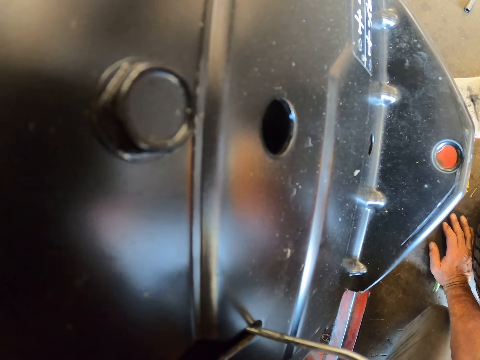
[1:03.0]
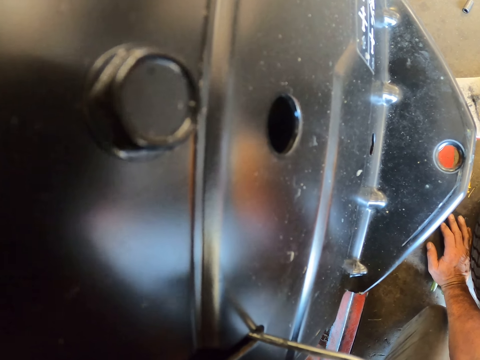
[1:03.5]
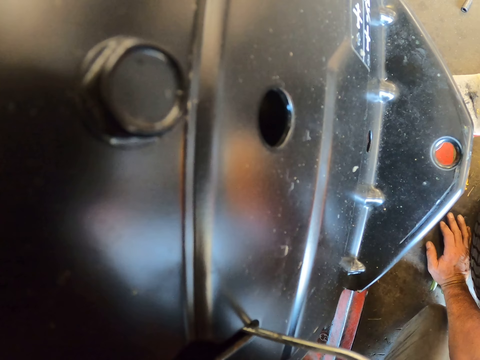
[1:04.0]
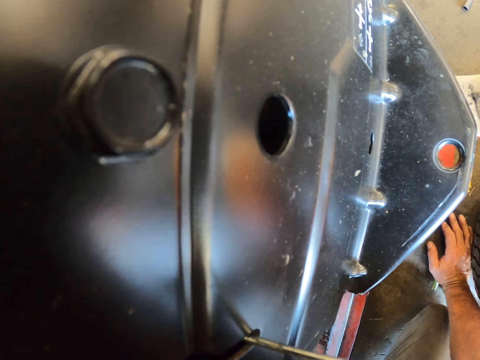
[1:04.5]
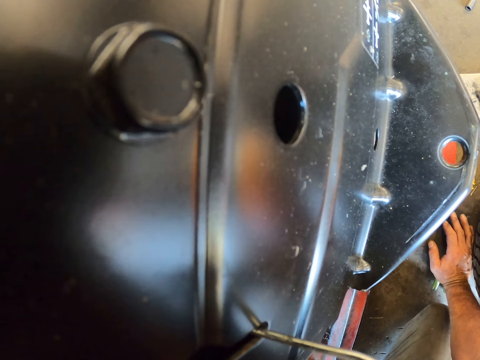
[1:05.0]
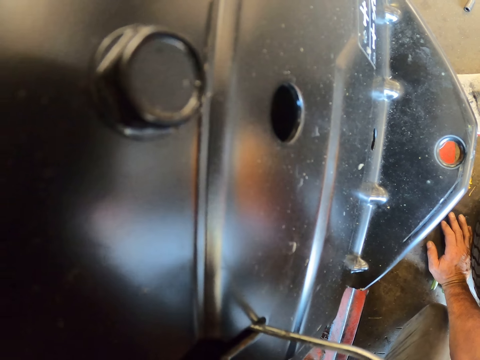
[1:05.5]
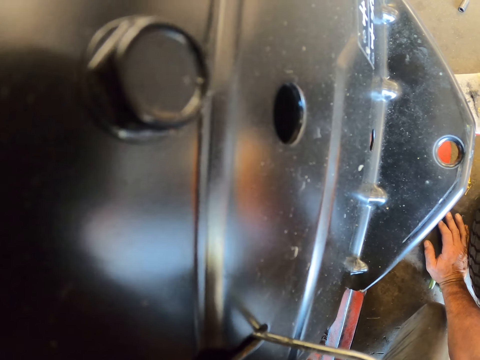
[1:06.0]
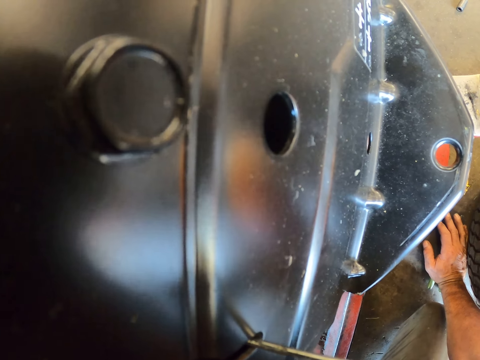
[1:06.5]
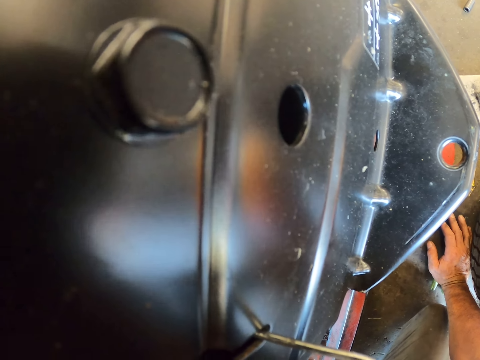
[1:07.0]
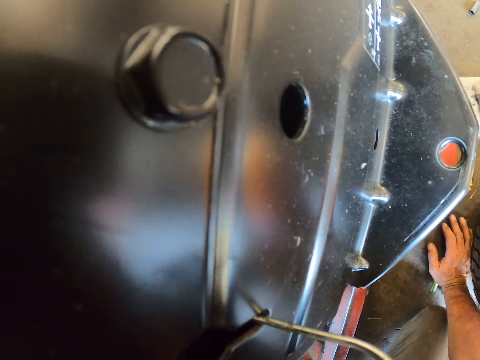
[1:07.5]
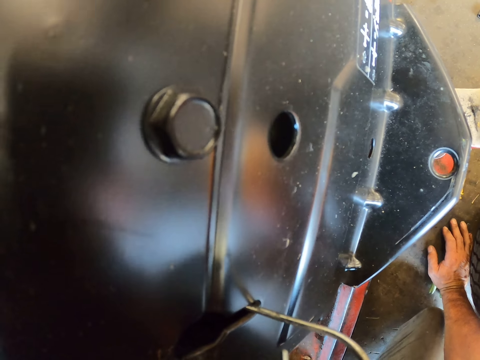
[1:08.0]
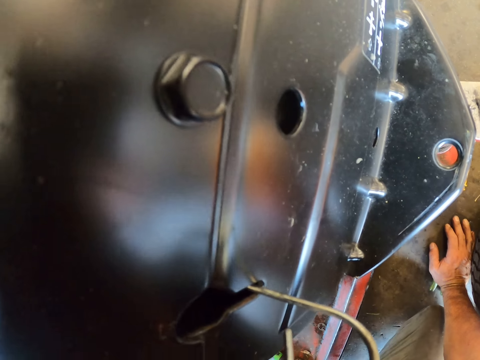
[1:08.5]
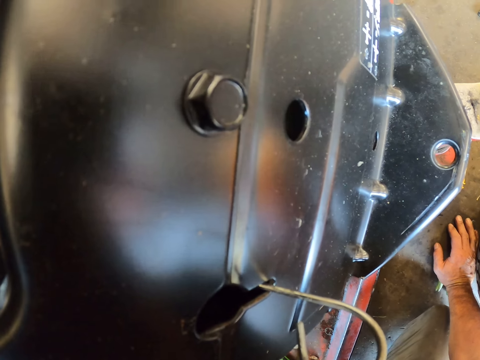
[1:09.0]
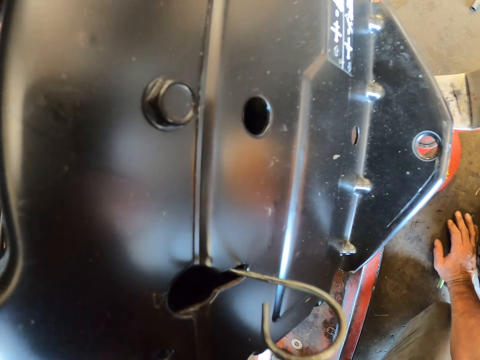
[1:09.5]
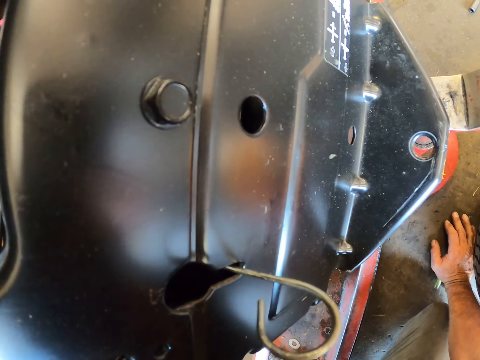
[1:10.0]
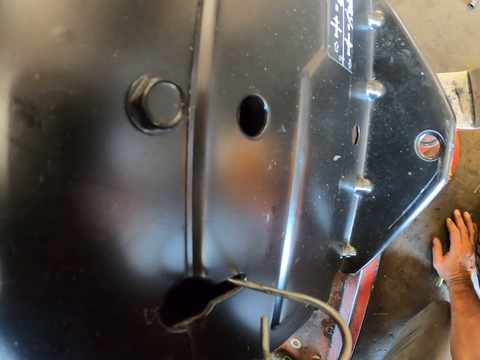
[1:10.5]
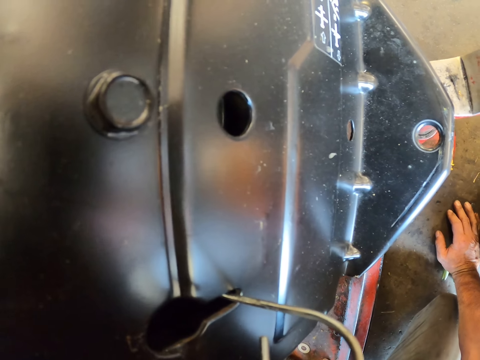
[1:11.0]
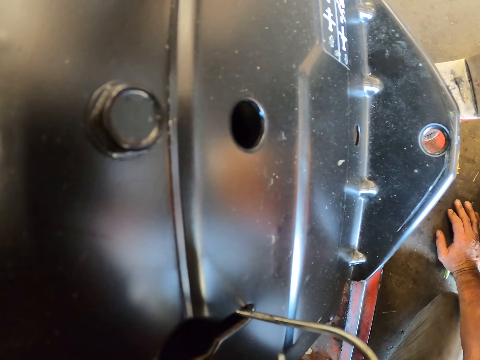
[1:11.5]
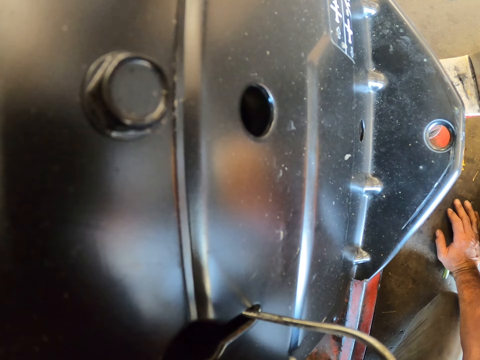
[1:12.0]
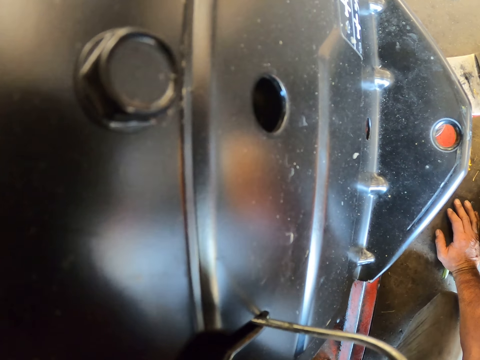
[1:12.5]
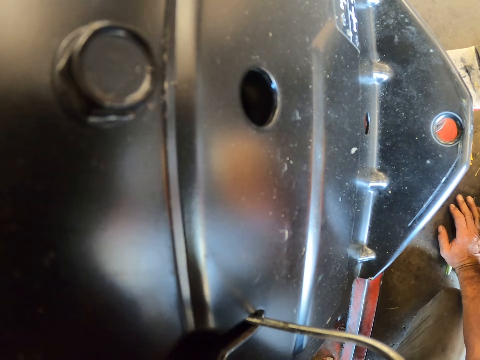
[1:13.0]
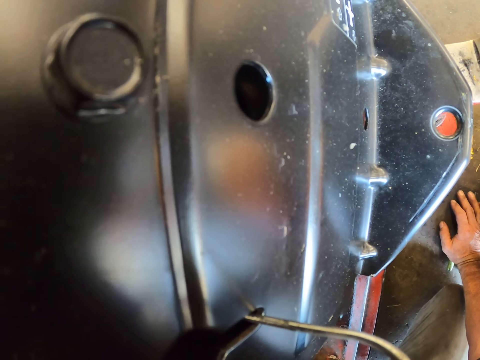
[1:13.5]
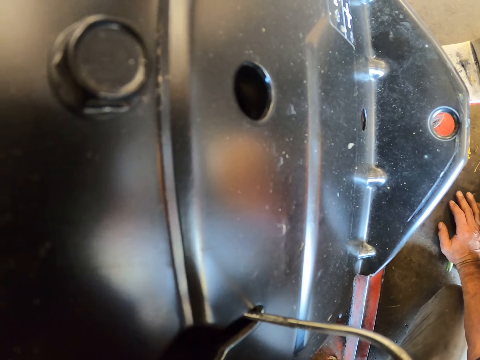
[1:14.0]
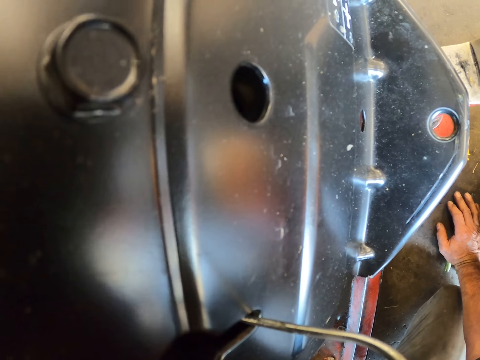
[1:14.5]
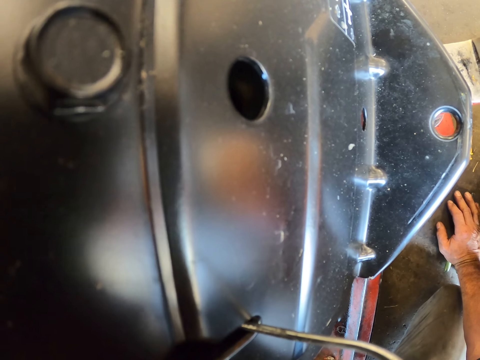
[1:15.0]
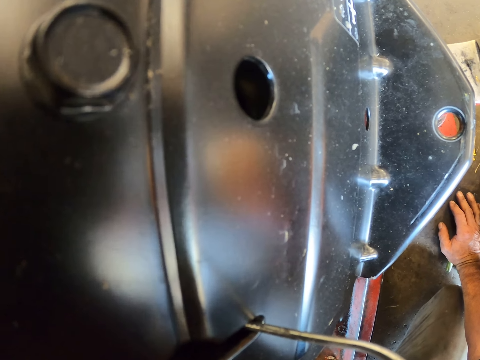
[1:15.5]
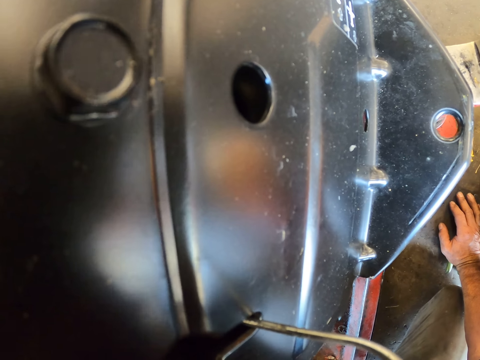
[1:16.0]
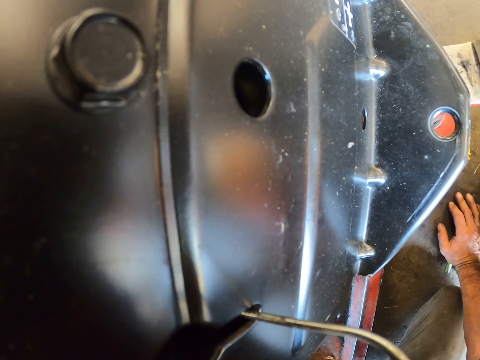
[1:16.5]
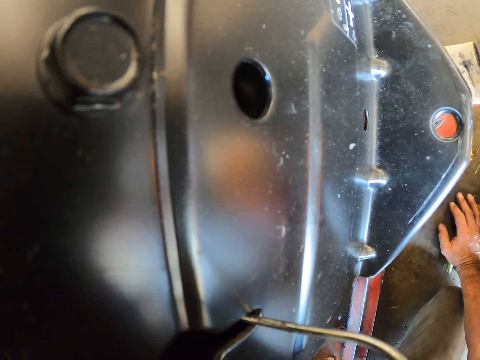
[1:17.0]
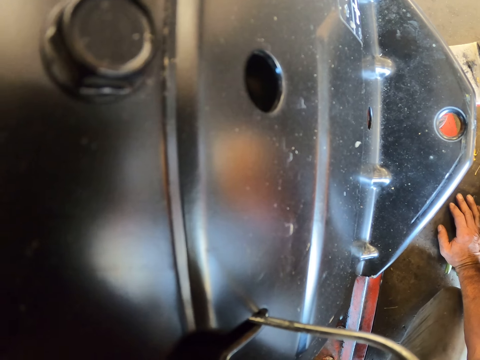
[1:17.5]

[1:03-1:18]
The camera wearer adjusts a machine with a hand.

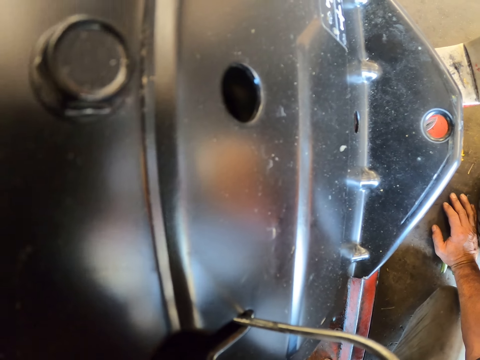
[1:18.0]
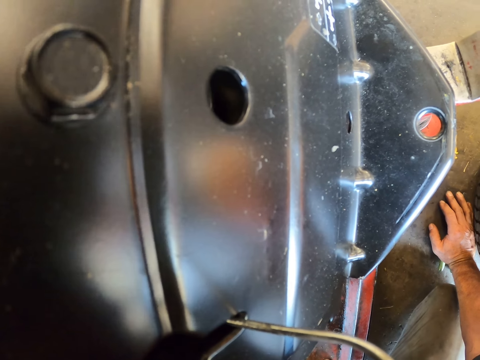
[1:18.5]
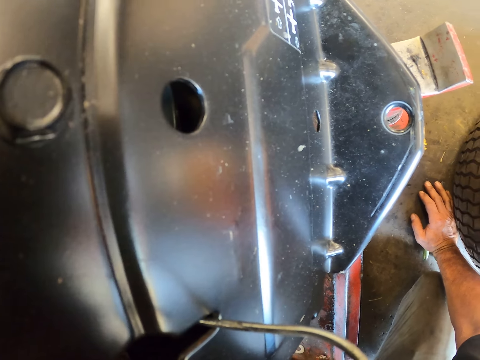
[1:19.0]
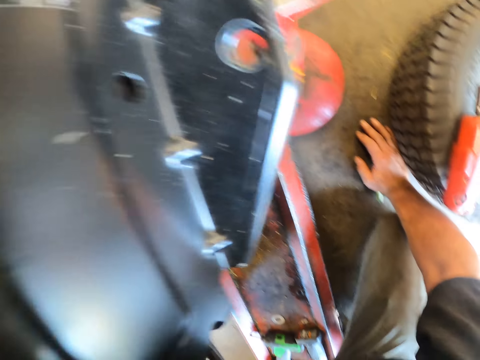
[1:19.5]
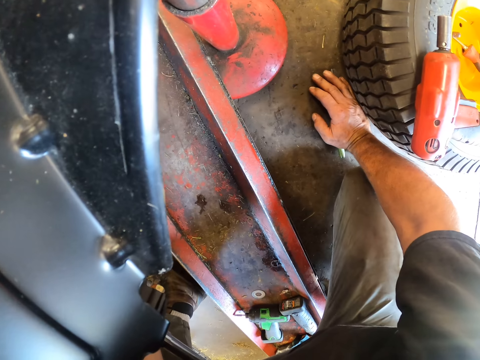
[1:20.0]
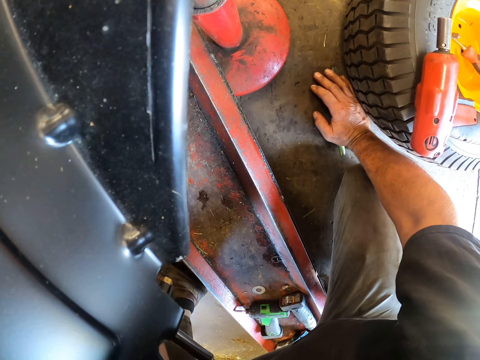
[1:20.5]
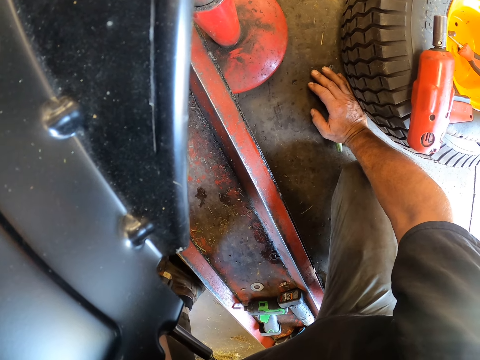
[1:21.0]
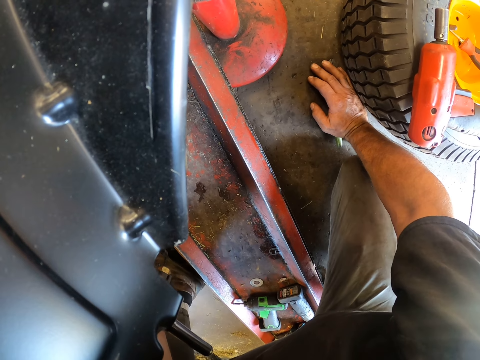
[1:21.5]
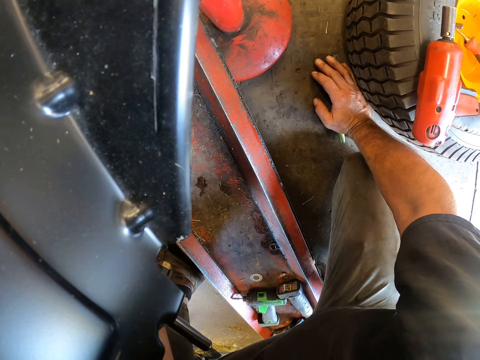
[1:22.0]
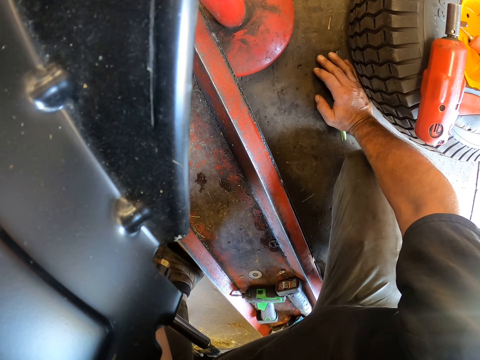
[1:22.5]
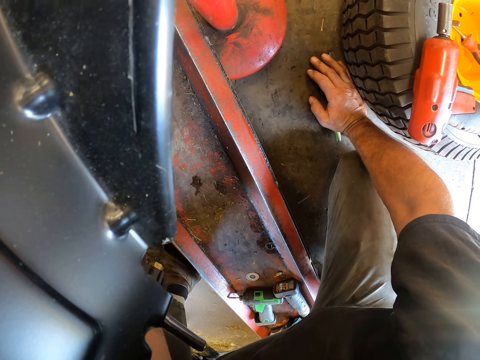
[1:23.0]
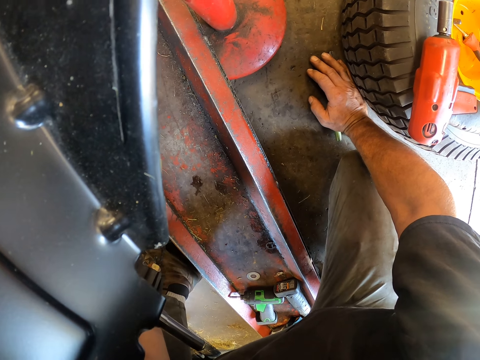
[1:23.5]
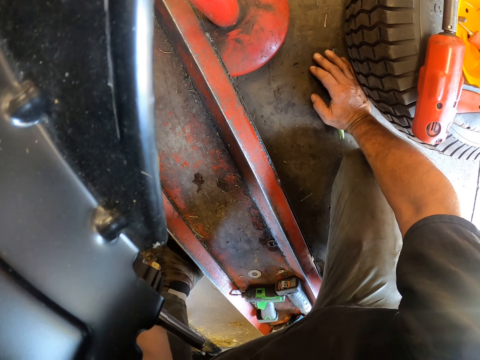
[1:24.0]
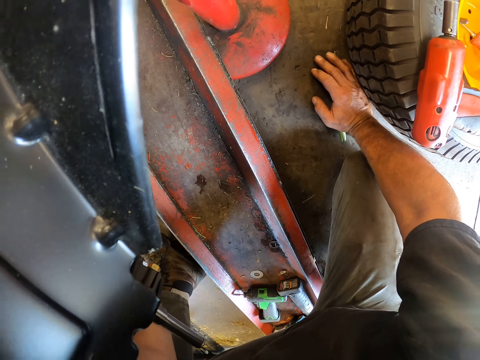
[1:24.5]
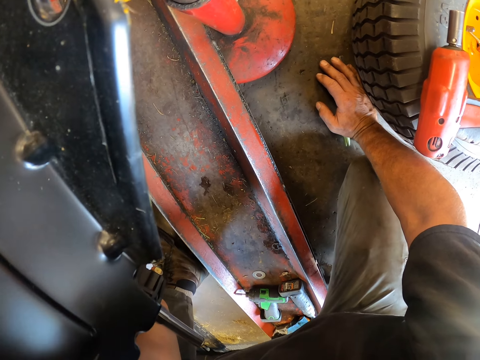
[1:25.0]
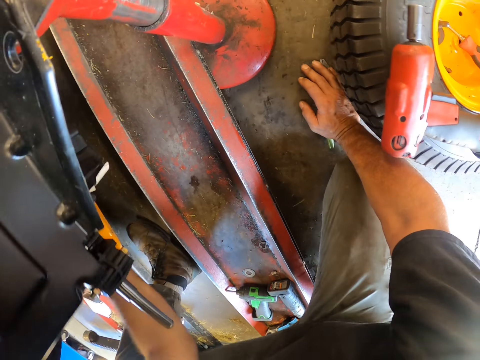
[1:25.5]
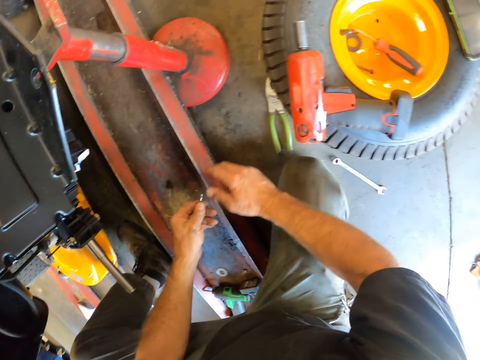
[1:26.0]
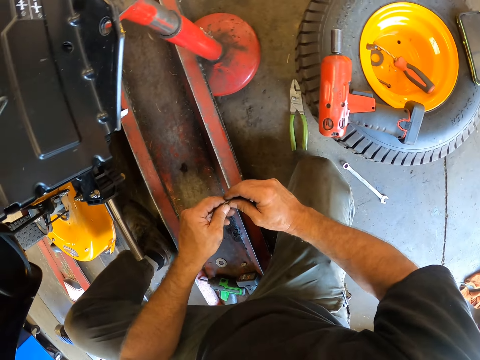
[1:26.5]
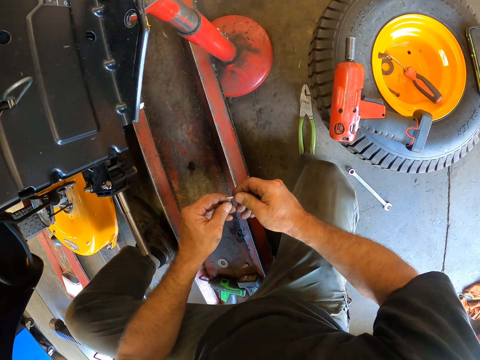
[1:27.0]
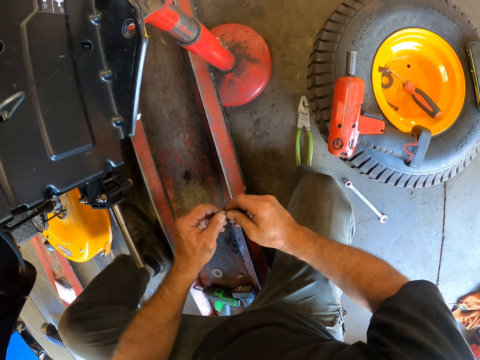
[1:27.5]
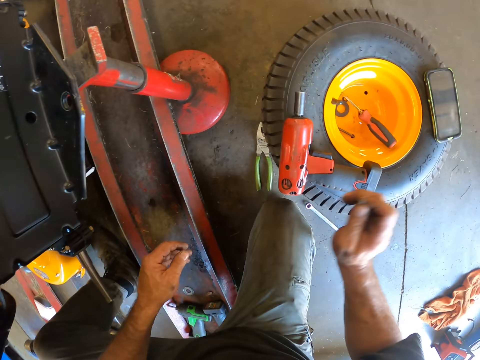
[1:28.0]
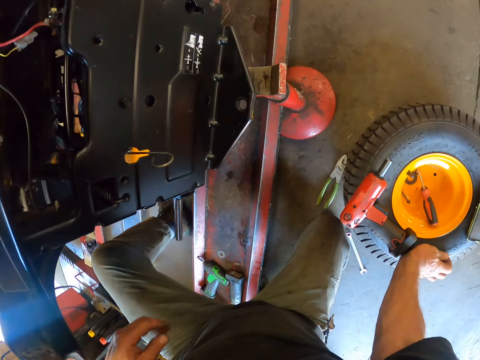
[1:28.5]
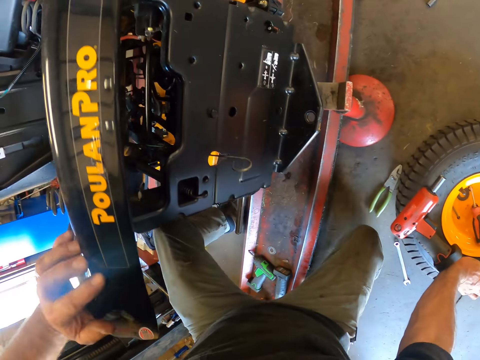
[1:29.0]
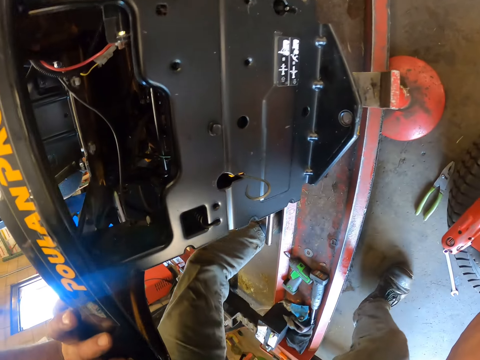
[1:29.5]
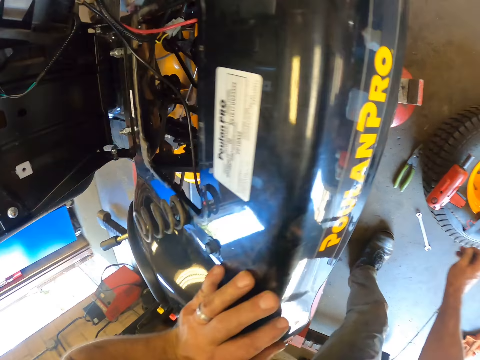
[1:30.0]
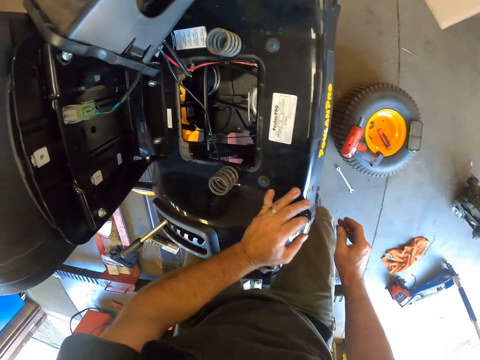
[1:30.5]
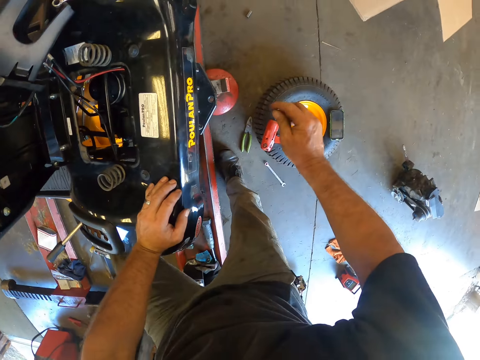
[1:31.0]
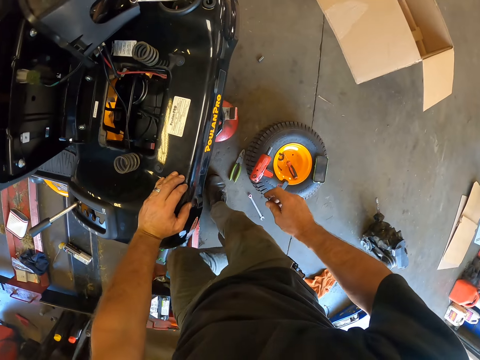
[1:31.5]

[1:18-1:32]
The camera wearer looks around a garage. He holds the wire in his left hand and passes the wire in his left hand to his right hand. He picks up a pin from the floor. He places his right hand on the wheel. He stands up. He moves around the garage.
